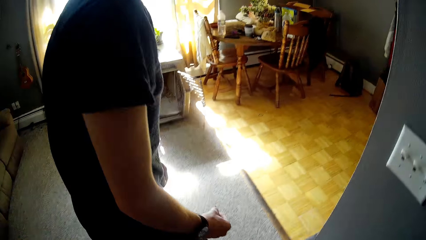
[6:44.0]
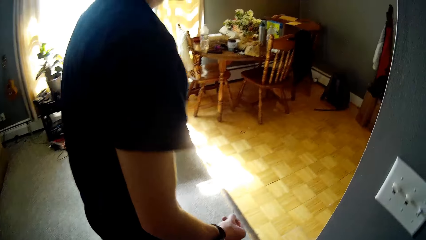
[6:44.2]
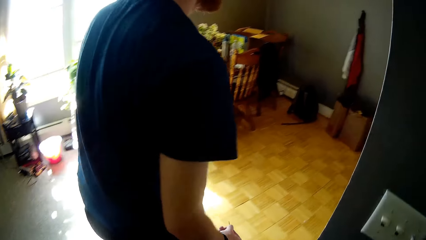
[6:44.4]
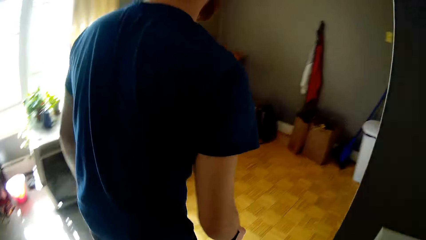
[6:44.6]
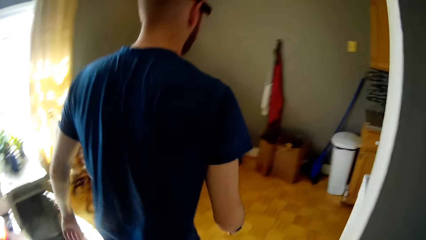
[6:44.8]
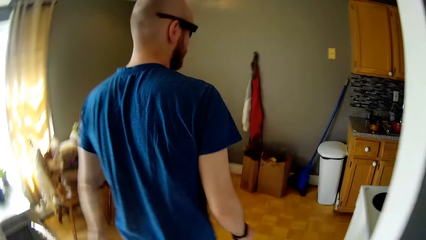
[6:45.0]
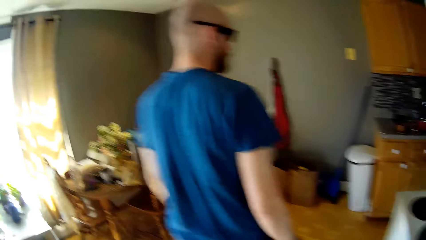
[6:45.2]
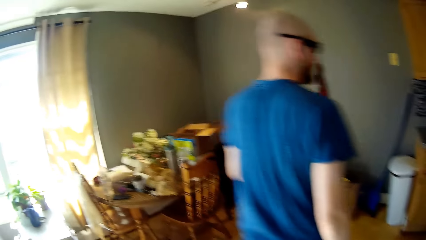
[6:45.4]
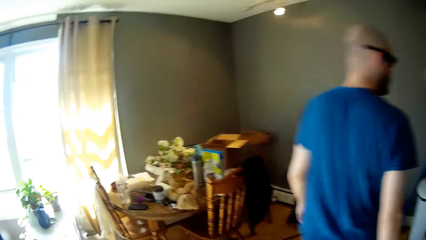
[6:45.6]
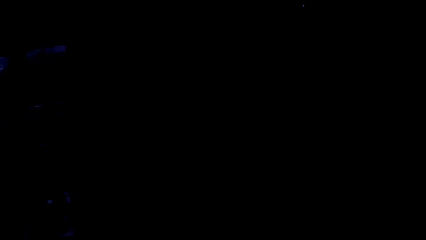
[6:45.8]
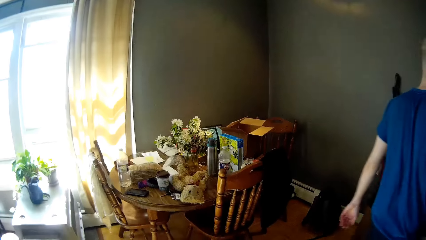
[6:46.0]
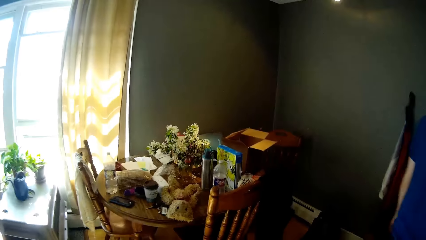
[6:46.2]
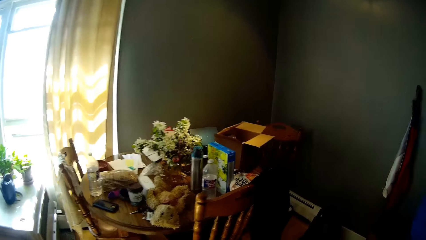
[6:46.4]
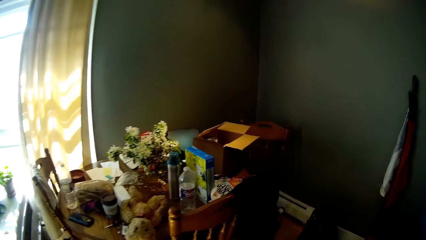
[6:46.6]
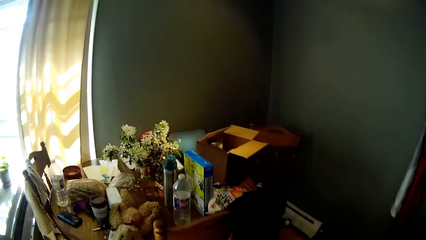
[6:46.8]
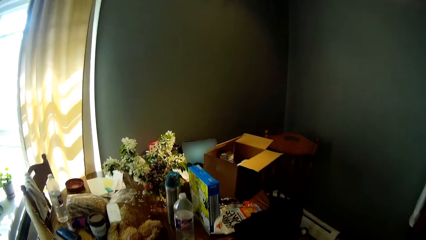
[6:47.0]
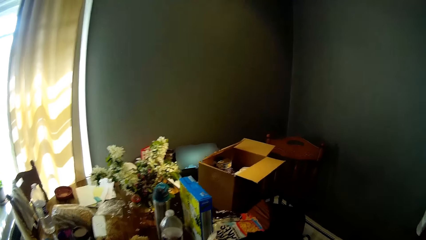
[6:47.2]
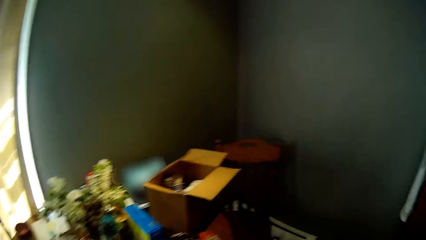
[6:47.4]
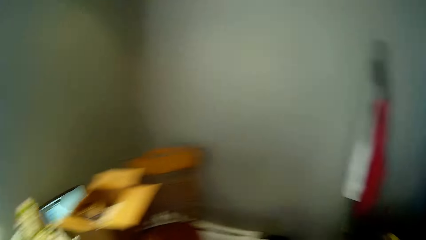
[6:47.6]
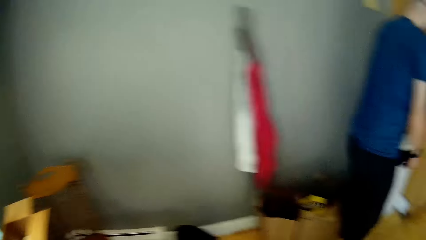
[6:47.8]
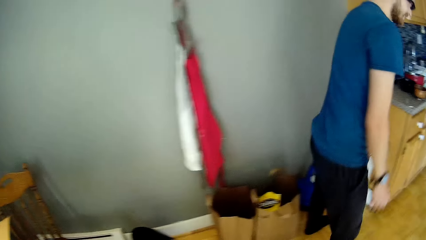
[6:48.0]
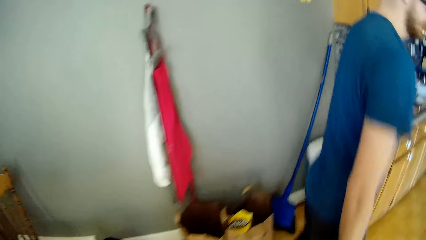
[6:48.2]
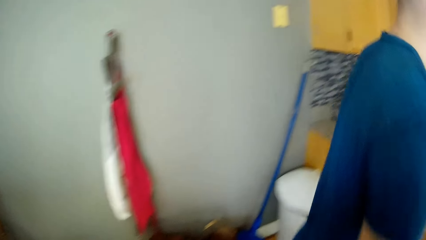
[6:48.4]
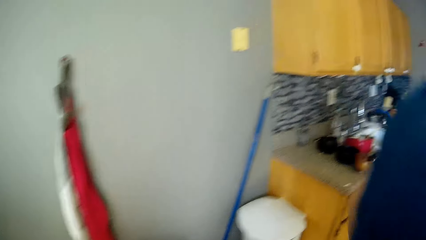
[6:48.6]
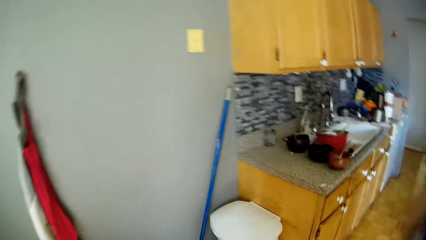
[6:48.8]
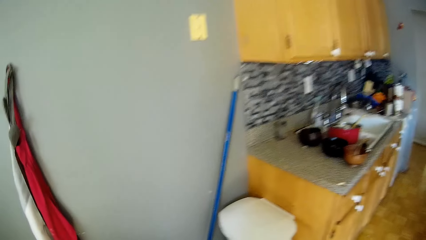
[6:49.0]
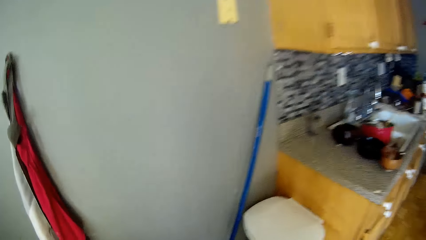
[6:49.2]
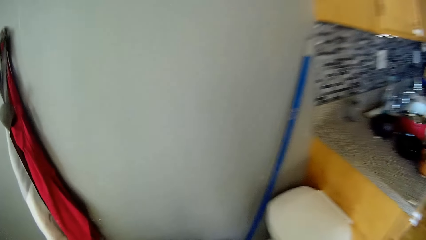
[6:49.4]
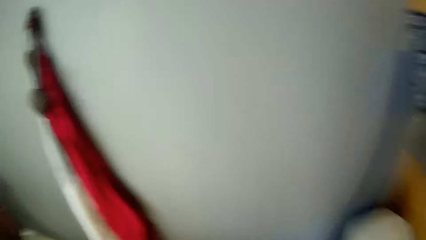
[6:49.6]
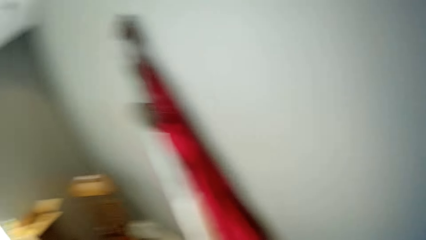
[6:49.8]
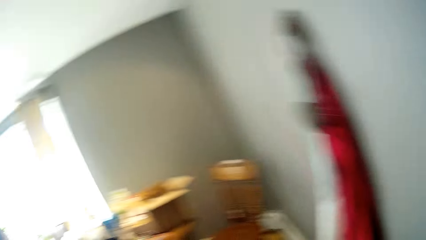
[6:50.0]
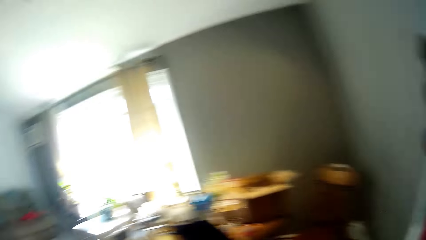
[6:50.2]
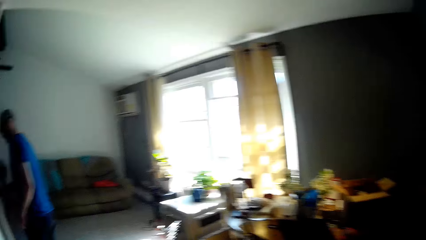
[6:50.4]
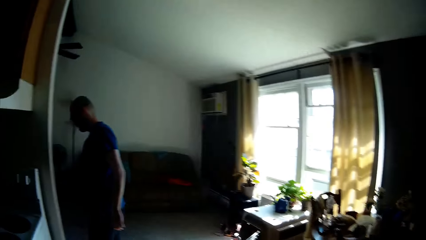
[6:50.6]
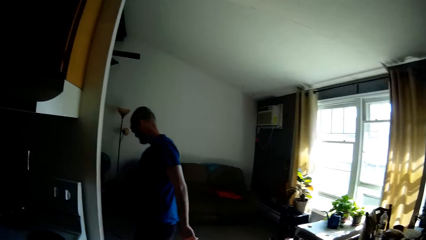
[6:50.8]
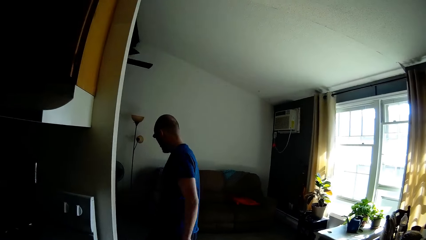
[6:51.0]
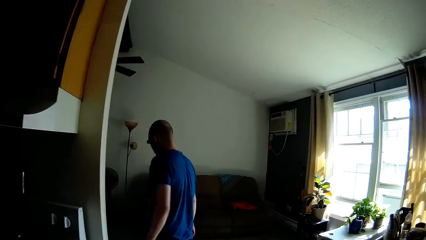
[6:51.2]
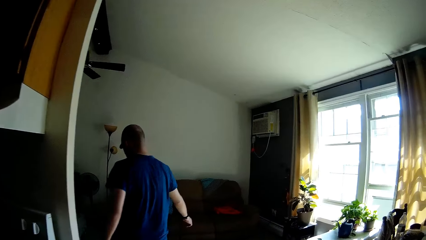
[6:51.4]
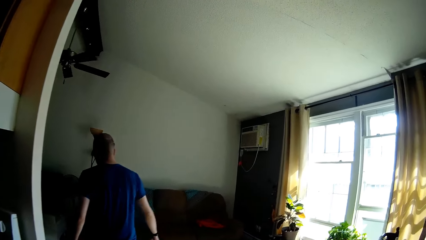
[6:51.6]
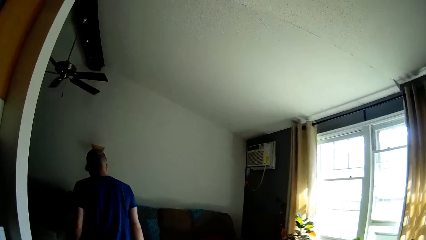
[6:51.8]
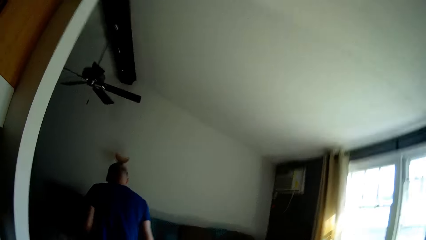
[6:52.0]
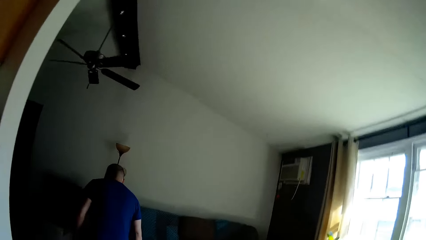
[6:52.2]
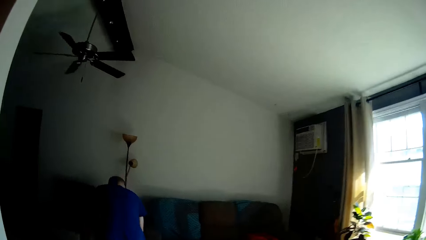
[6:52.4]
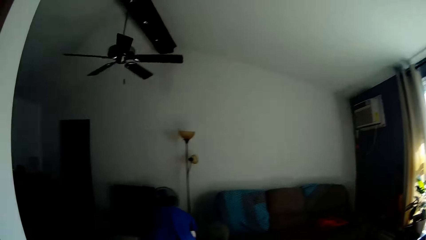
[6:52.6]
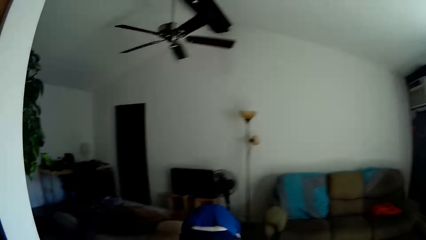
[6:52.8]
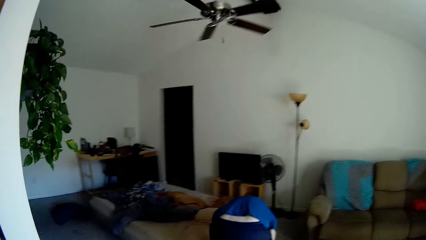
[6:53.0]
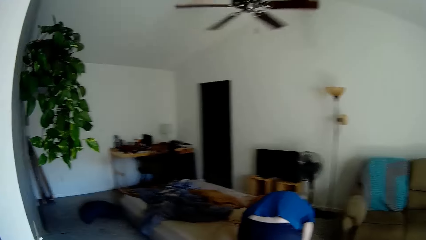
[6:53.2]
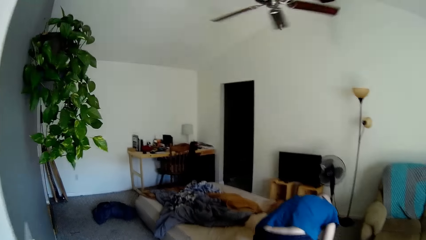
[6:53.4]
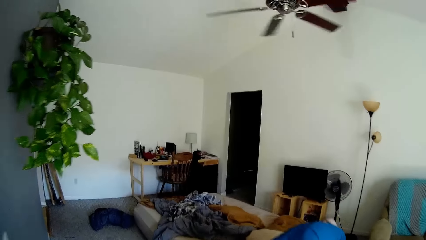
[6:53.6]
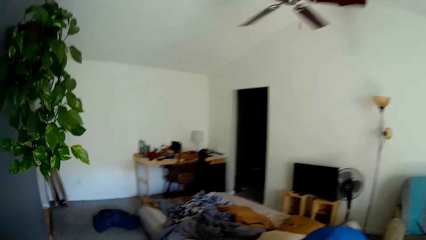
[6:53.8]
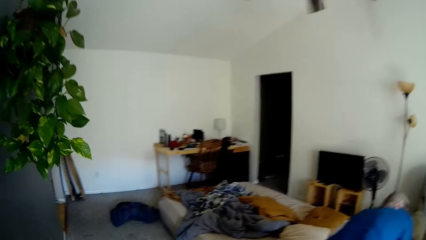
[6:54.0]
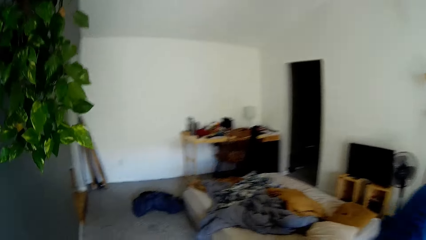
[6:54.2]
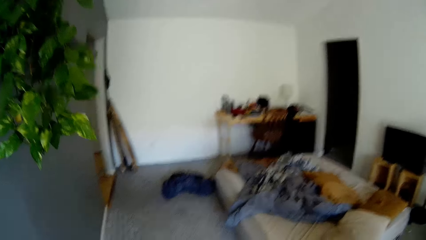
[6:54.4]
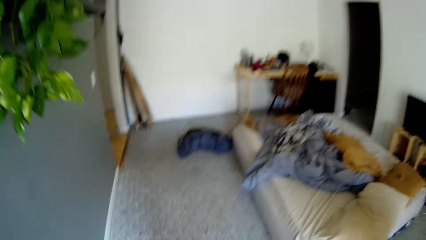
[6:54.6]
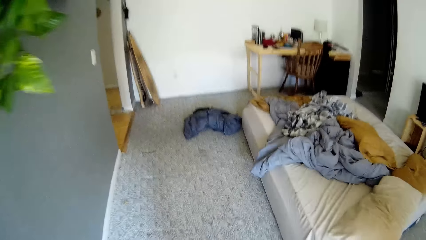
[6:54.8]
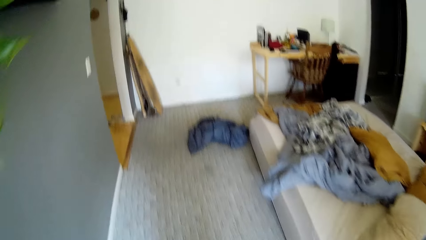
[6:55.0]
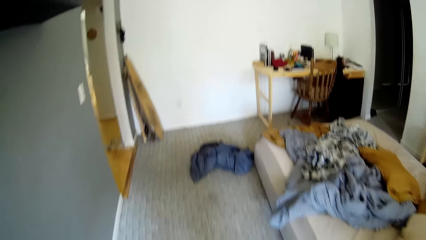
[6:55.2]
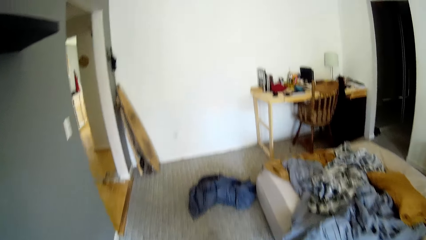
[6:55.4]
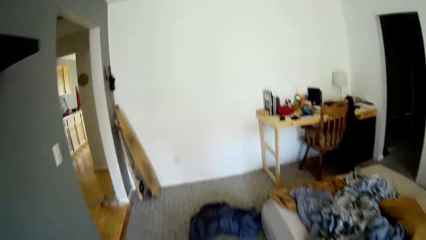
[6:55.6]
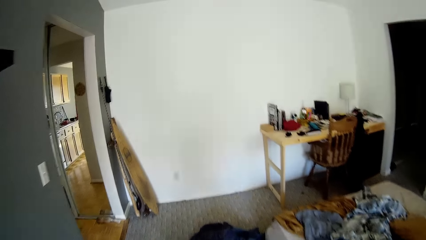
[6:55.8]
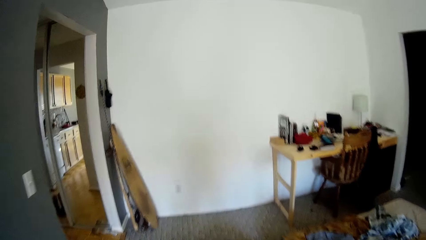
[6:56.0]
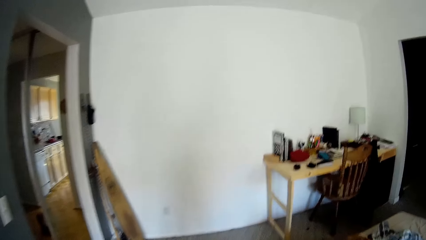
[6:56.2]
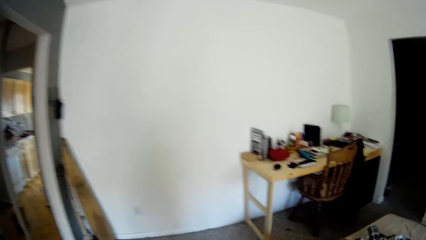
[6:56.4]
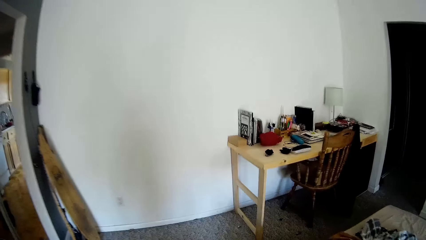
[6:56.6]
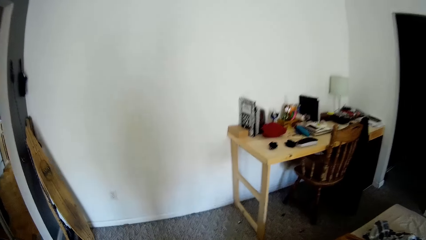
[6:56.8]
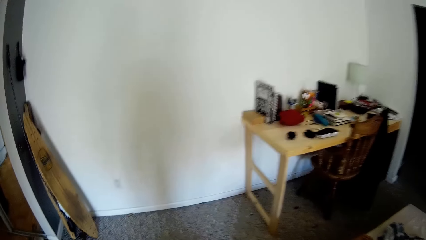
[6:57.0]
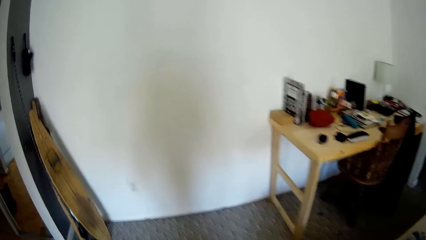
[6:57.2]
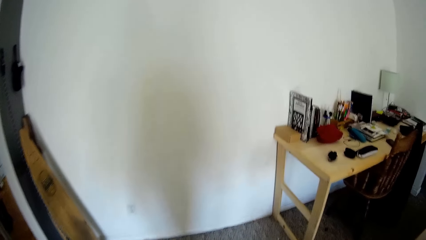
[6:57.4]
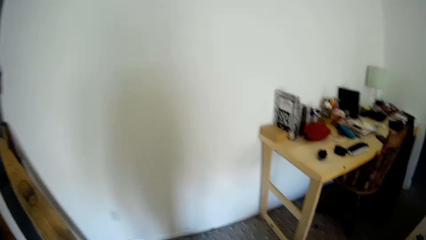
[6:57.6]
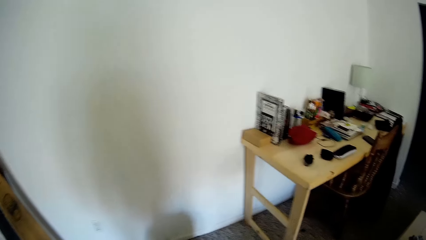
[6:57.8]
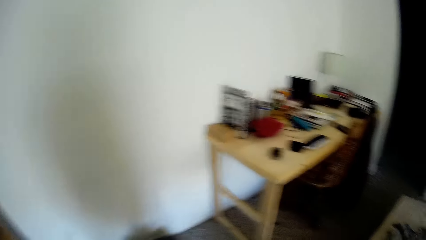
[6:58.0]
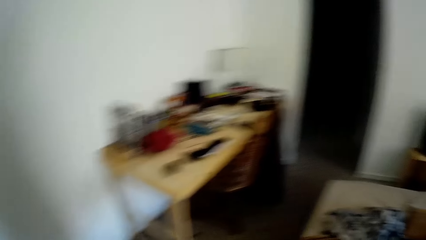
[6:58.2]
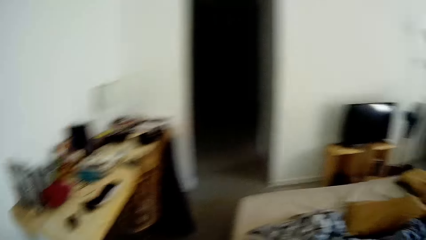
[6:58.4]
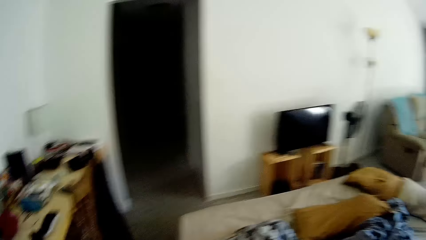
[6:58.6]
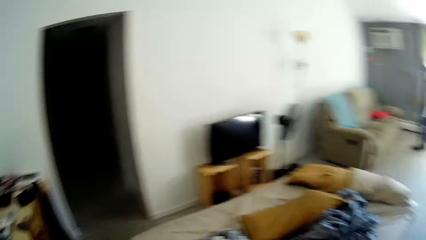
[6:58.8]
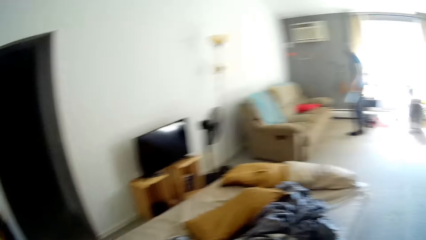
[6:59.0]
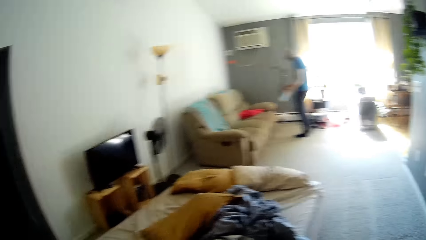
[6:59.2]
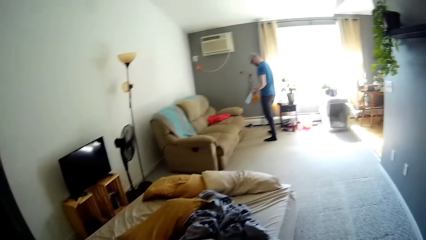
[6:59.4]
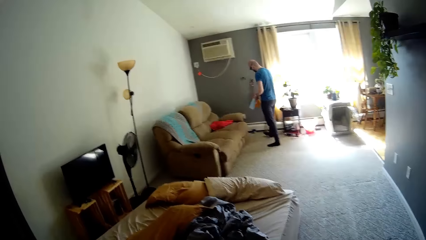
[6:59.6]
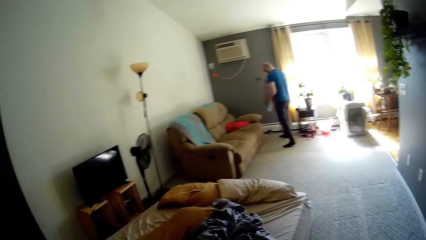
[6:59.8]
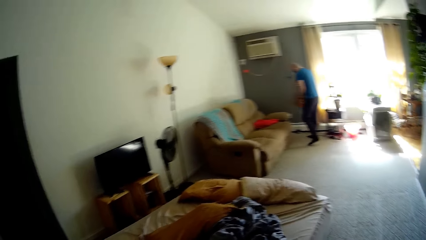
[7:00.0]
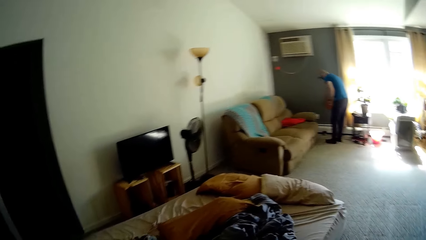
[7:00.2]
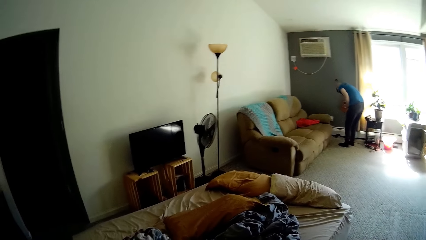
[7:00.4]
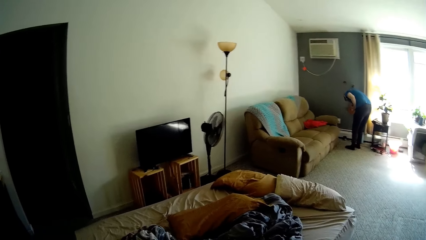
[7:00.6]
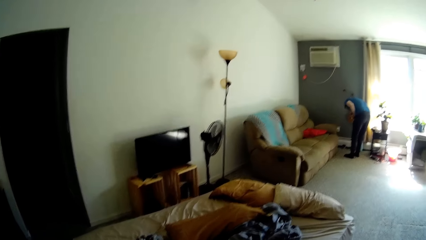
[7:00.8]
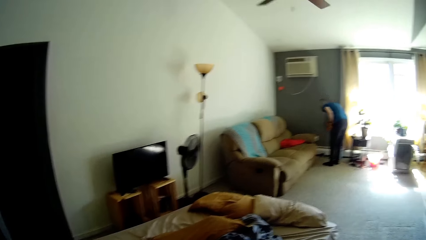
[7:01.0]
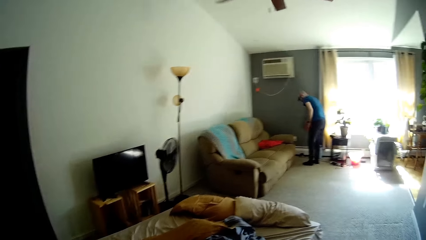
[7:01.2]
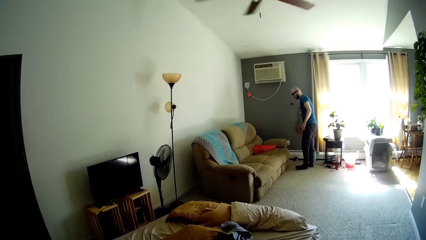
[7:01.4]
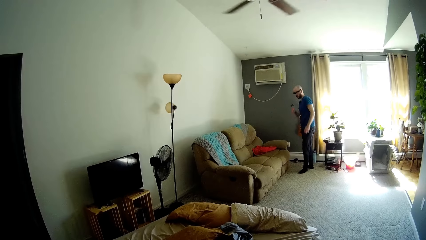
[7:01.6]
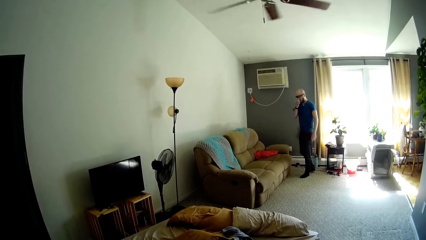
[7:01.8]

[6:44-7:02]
A man walks to the kitchen. The camera wearer walks around. The man bends down to pick trash from the ground. The camera wearer walks back into the bedroom. The man drops a plastic bag or clothes on the ground.
